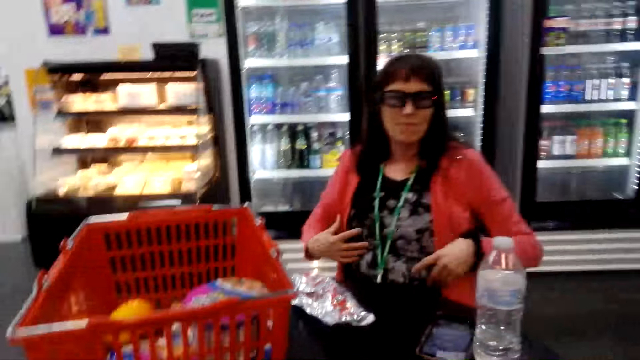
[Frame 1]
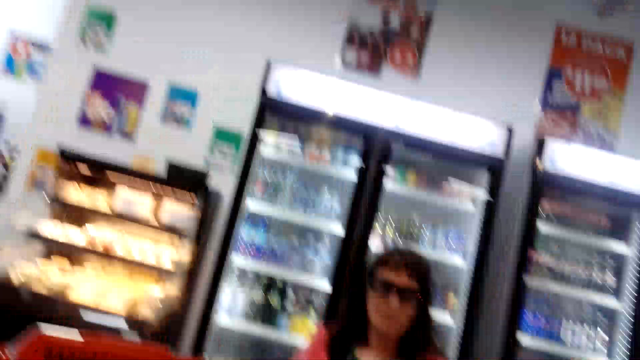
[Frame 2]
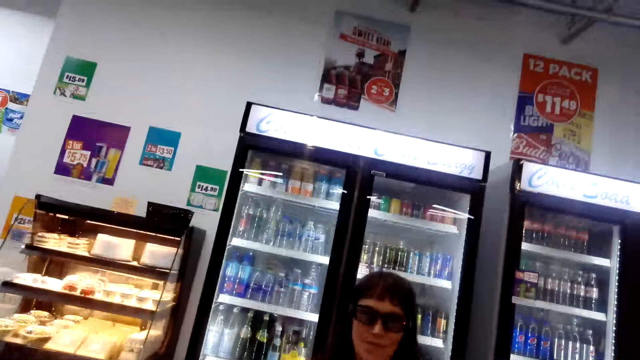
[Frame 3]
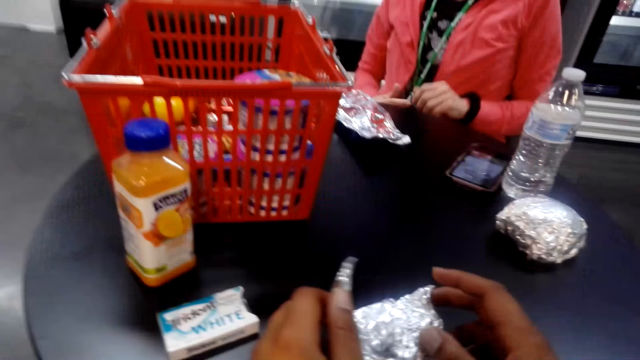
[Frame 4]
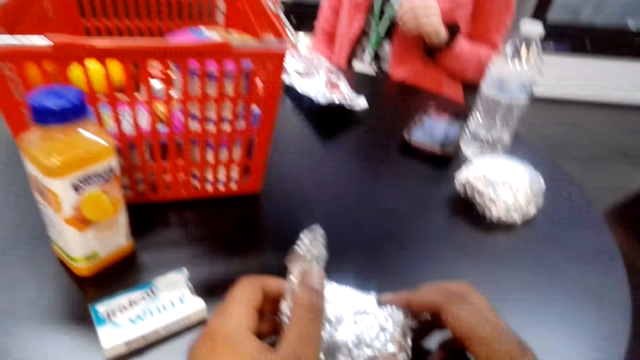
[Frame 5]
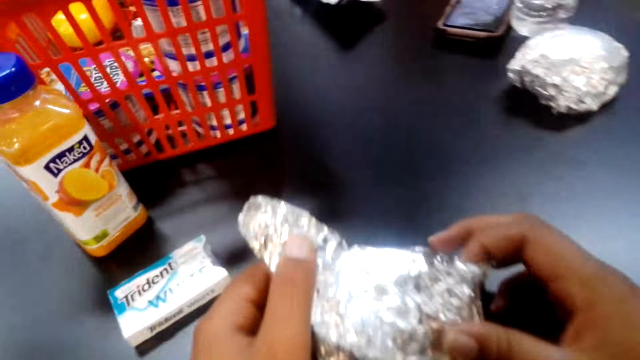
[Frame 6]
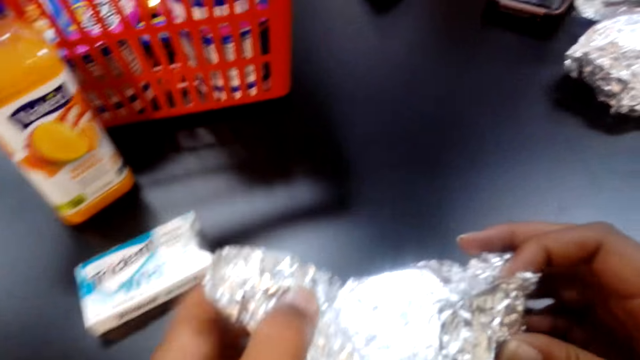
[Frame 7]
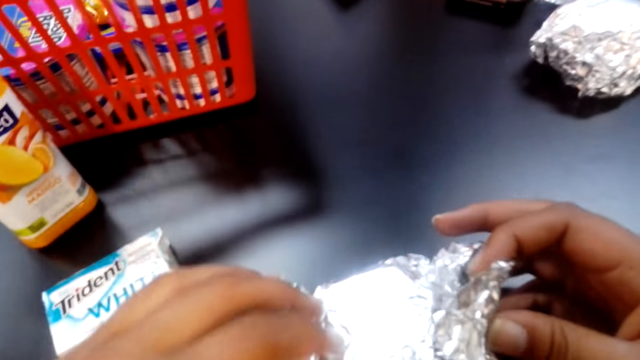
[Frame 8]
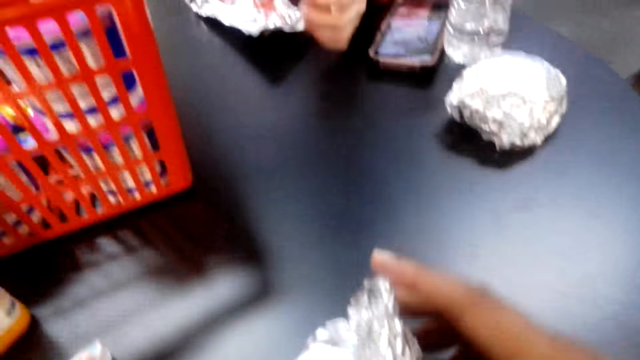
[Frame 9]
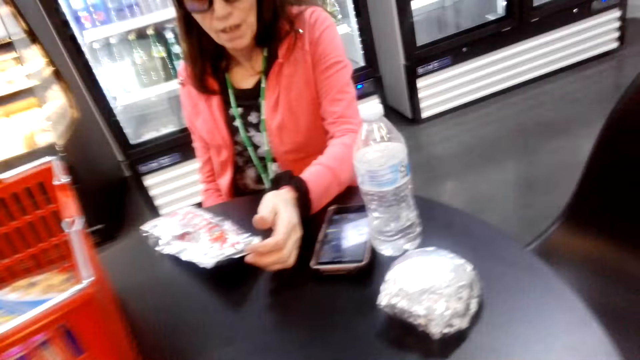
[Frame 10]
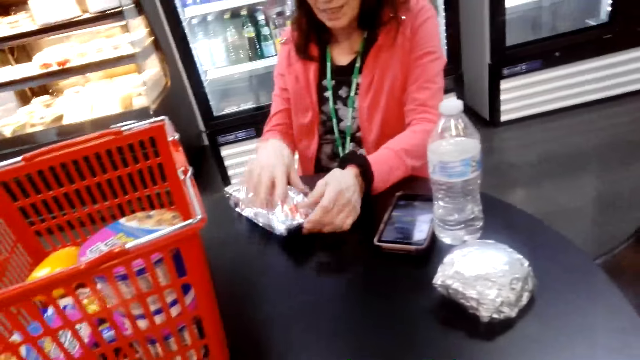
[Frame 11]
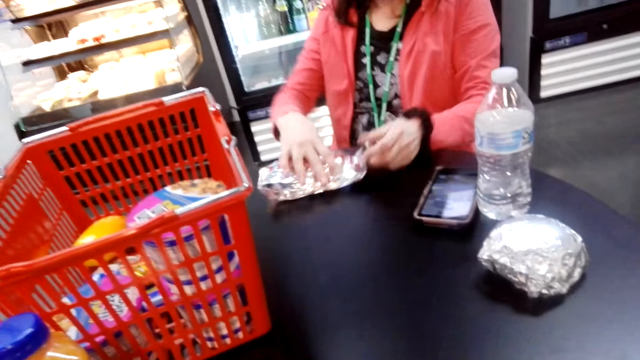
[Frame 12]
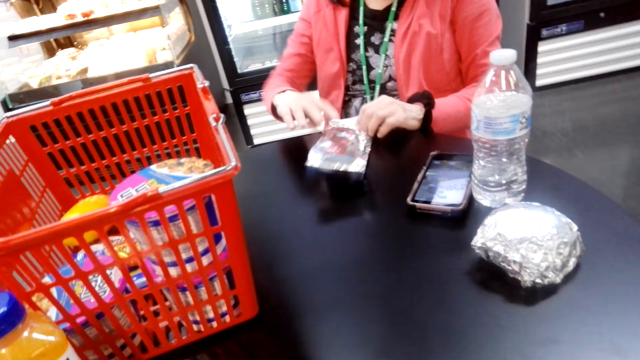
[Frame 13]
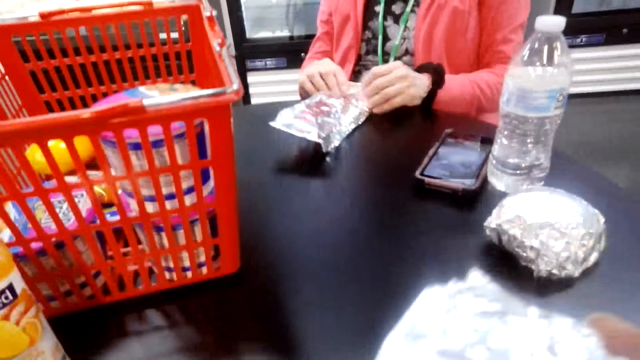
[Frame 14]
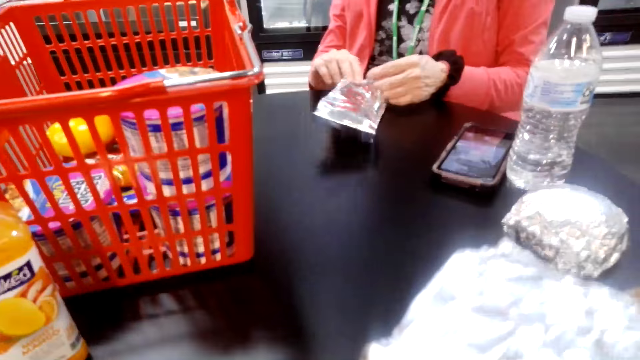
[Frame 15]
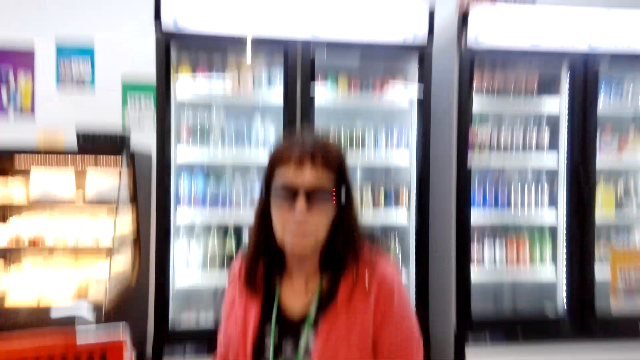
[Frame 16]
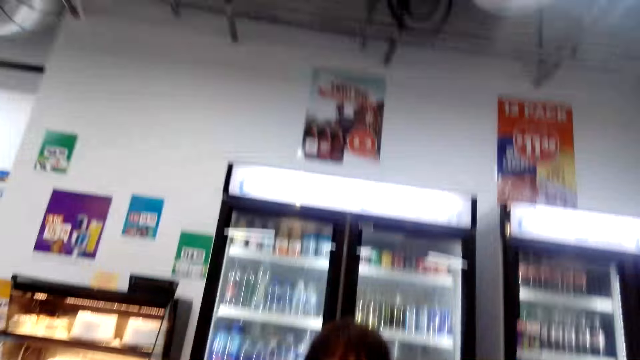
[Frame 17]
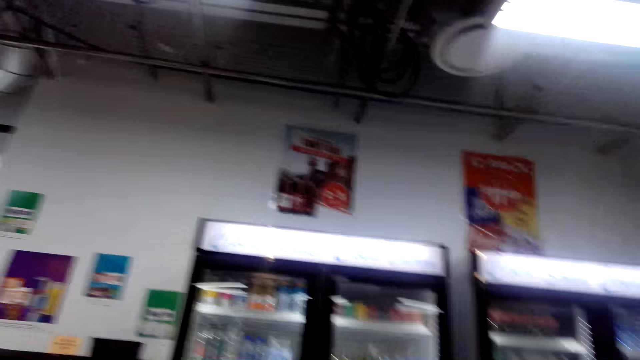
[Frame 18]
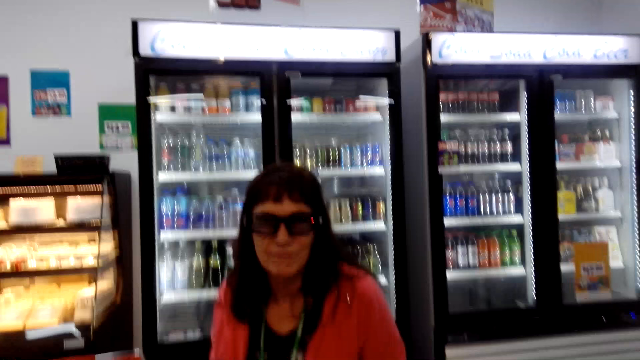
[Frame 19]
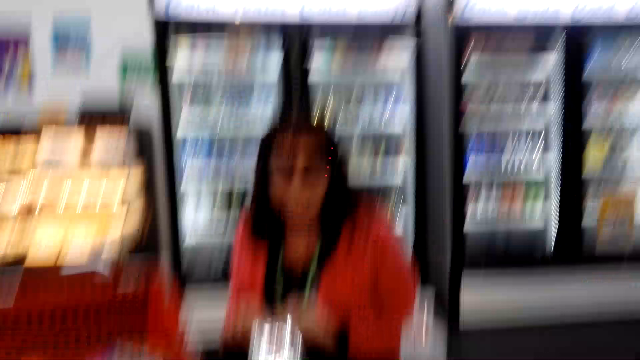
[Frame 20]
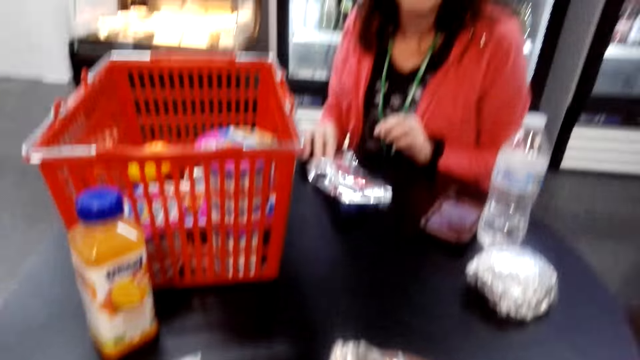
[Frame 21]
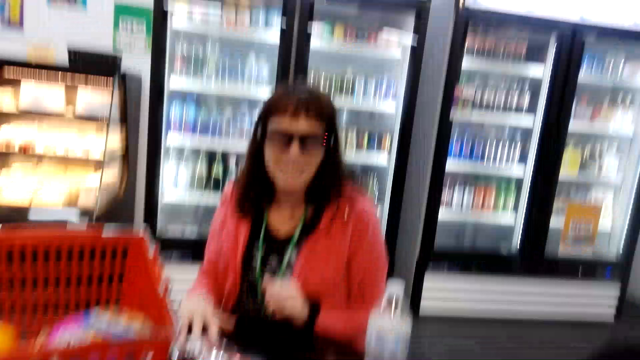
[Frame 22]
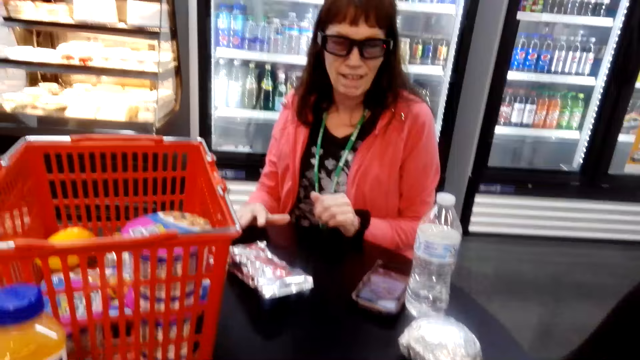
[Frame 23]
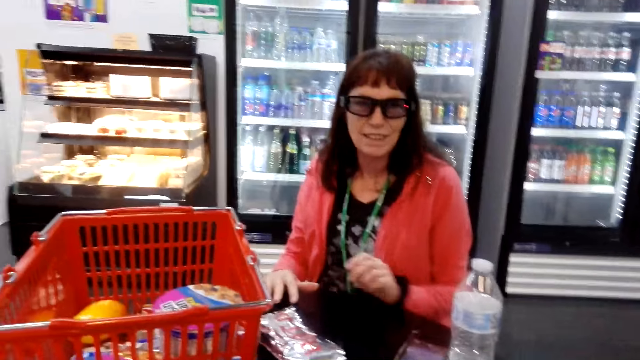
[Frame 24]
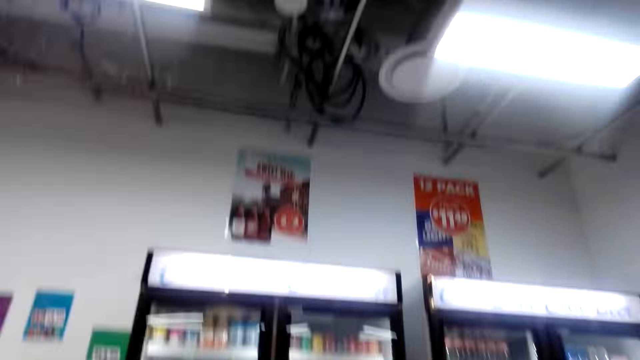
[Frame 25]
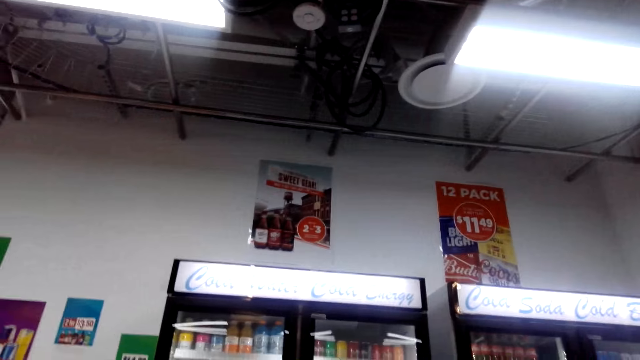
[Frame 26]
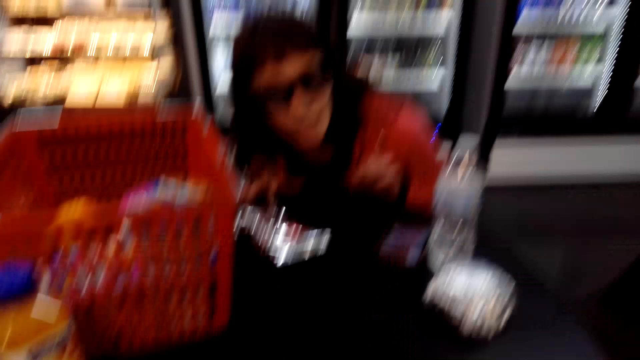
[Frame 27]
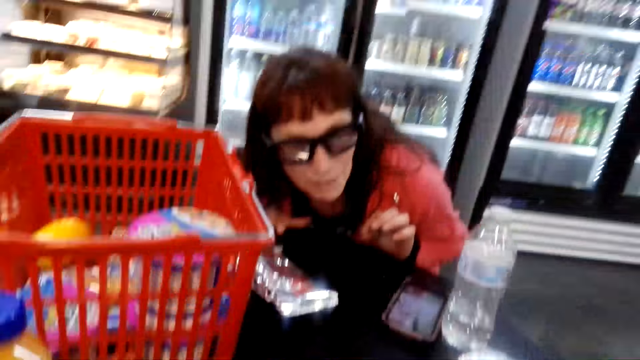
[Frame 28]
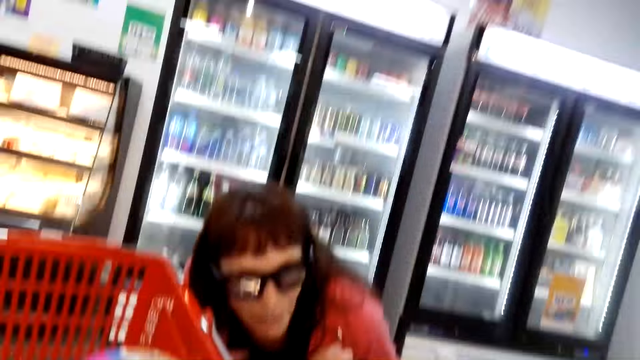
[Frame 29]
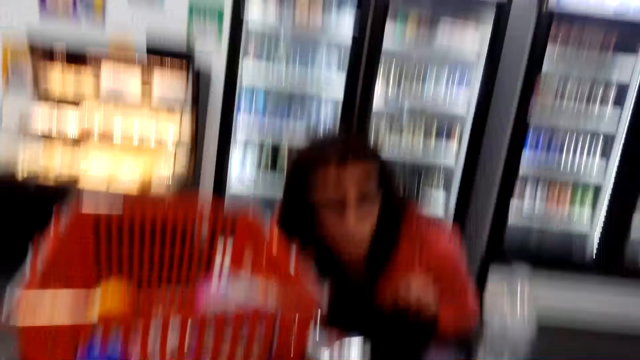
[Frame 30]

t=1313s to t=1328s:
The camera wearer holds something. They open a foil. They look around. They laugh.

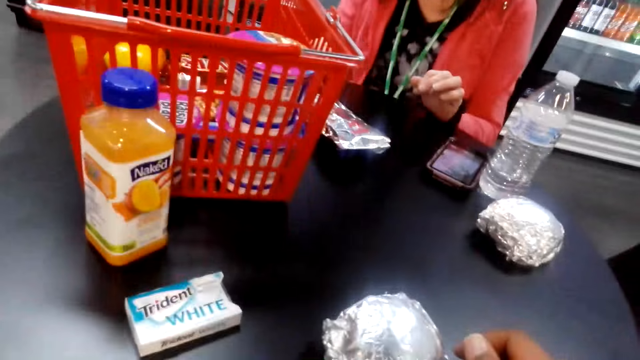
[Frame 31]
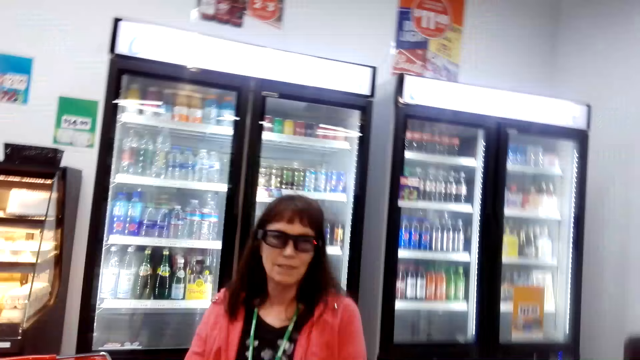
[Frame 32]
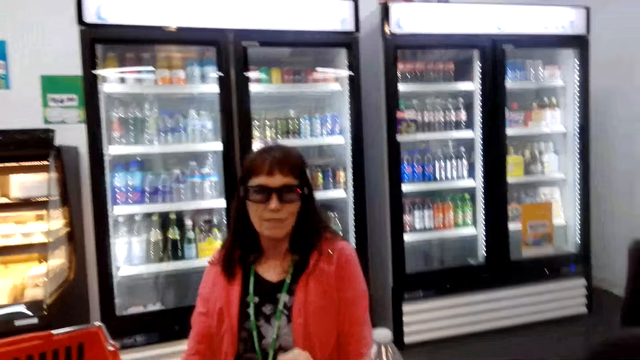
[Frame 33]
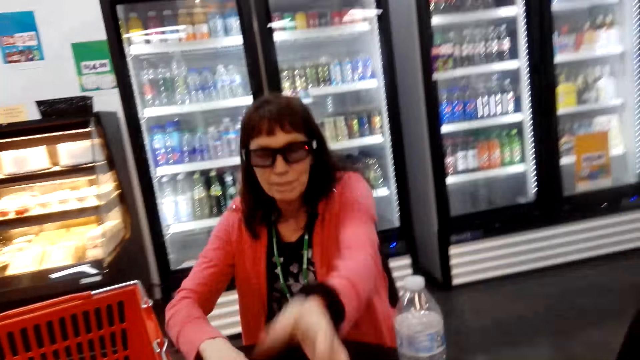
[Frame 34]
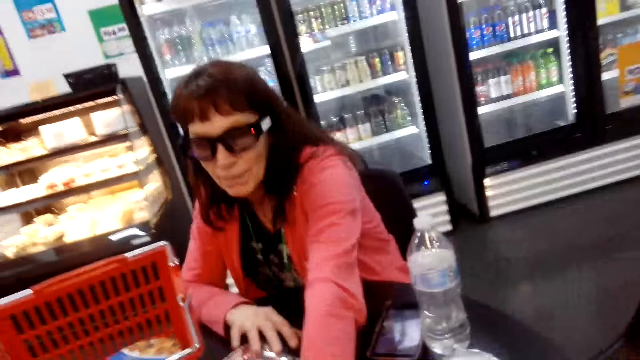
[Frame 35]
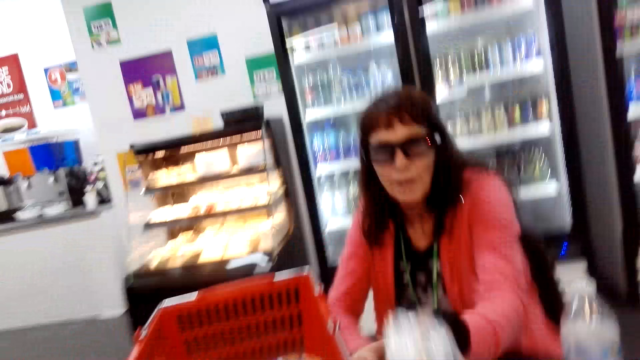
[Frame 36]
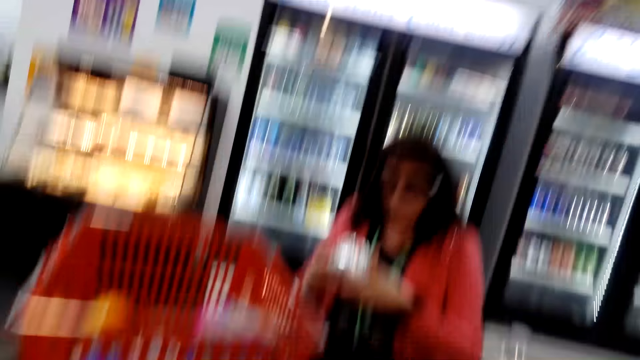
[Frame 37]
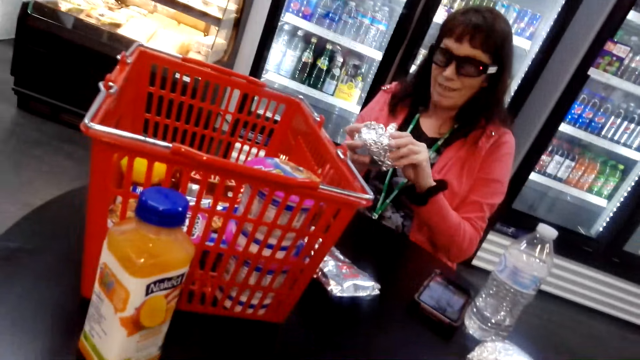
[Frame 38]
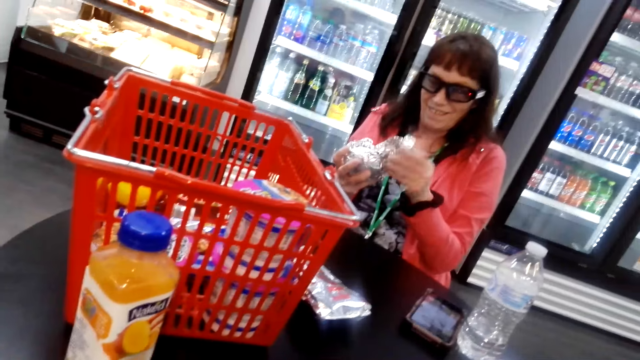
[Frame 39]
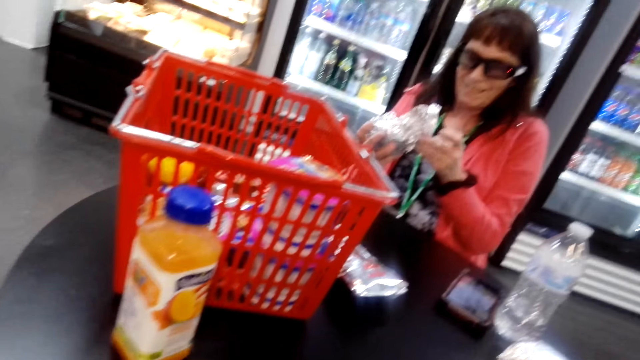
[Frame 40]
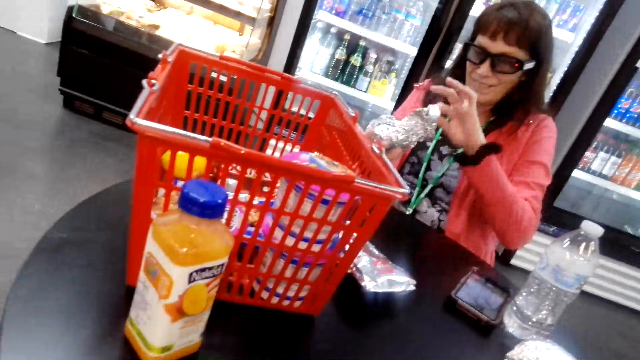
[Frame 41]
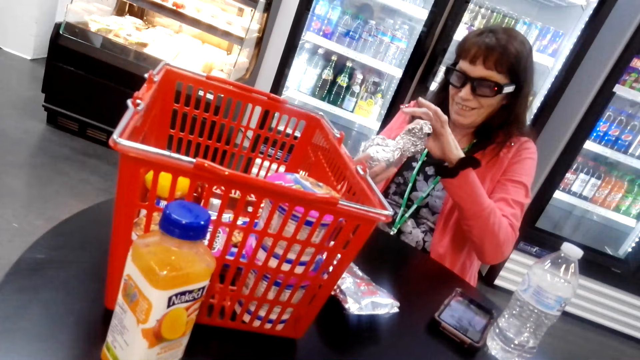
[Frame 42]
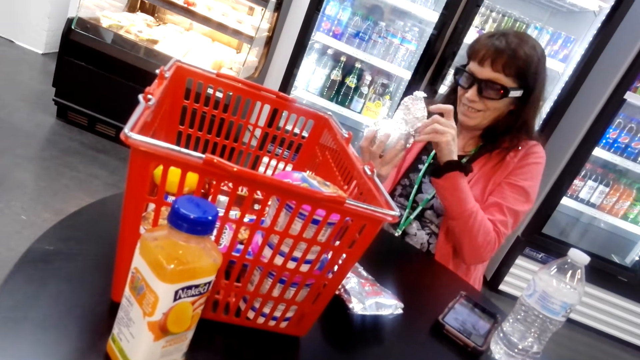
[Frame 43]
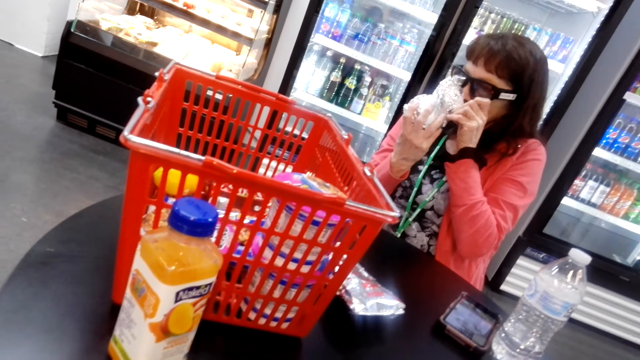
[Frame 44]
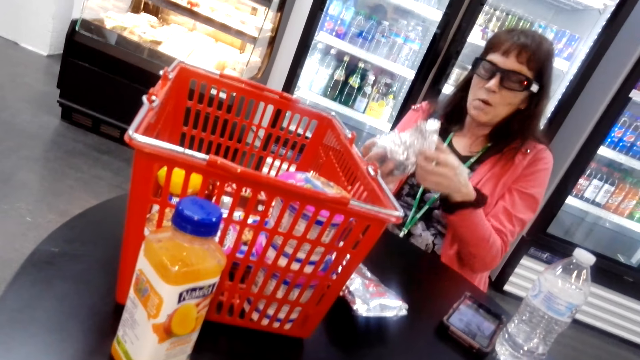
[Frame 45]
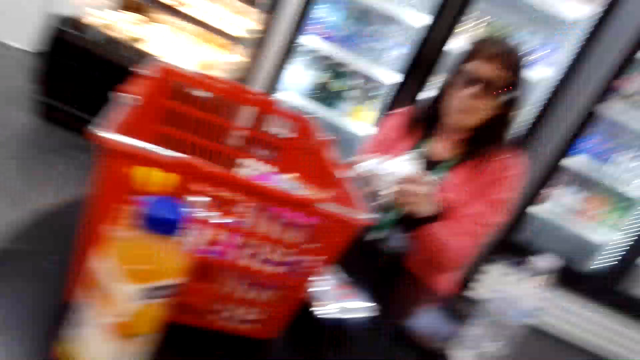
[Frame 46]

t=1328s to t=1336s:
Someone smells.
